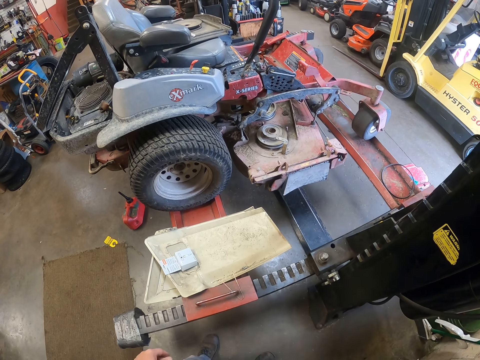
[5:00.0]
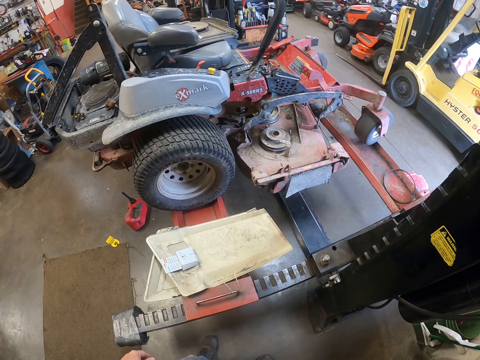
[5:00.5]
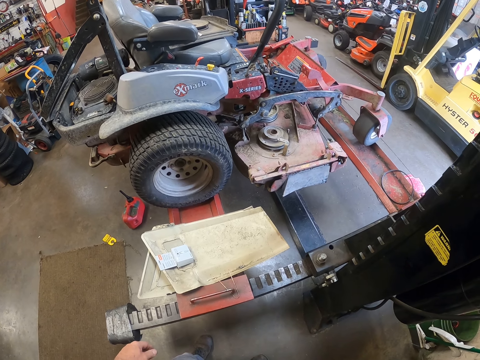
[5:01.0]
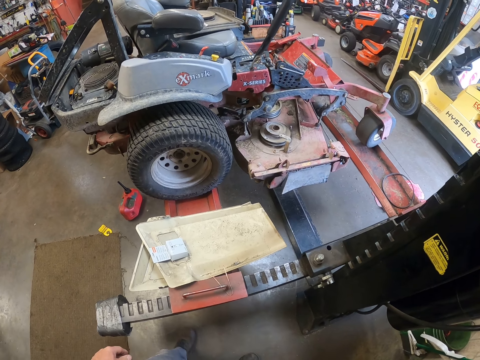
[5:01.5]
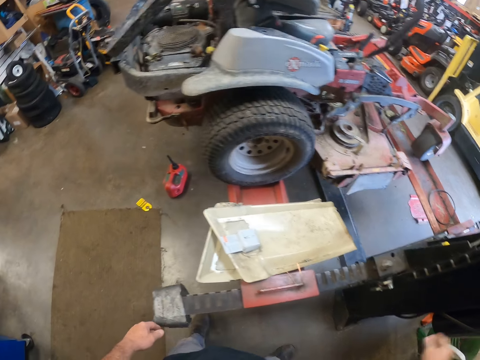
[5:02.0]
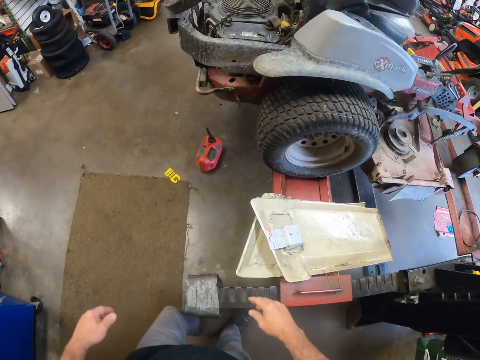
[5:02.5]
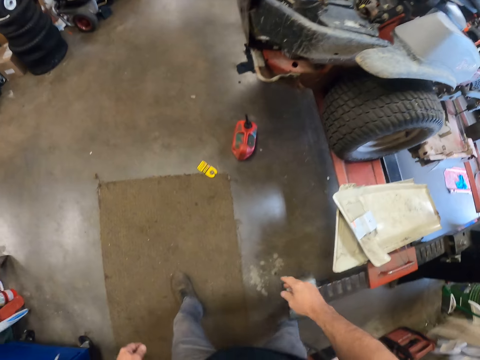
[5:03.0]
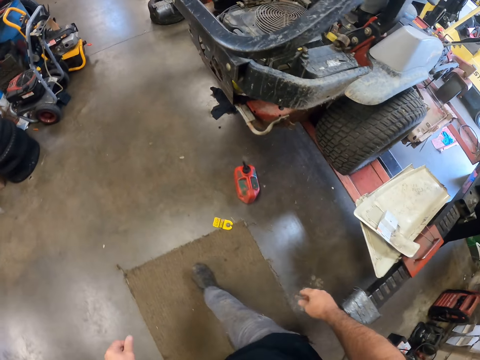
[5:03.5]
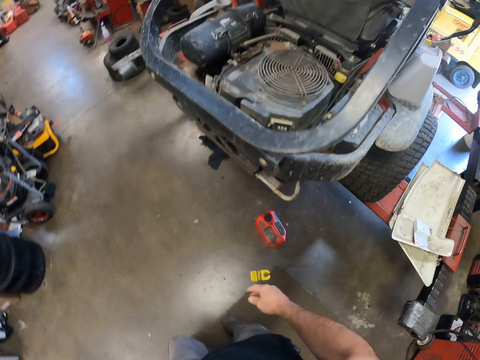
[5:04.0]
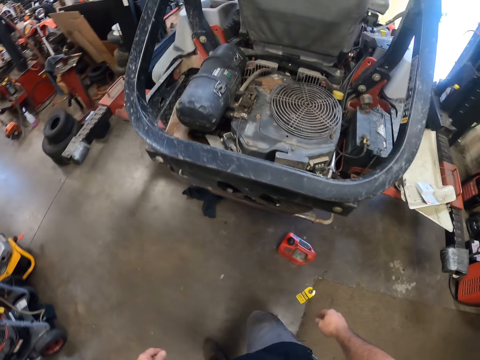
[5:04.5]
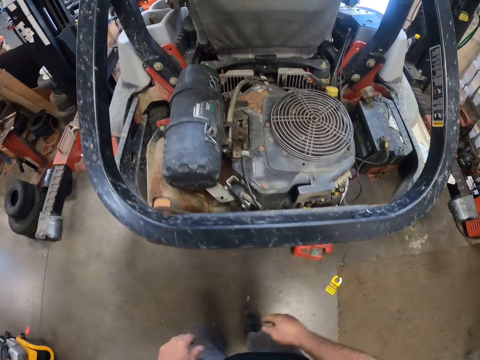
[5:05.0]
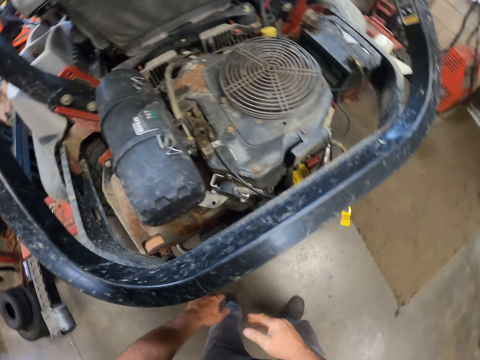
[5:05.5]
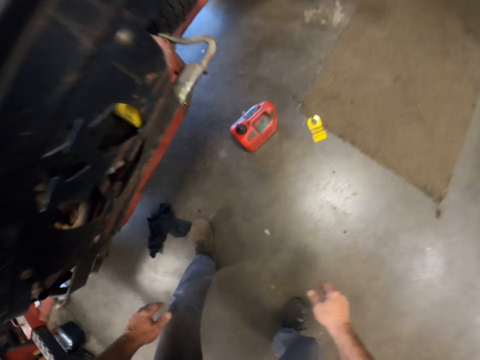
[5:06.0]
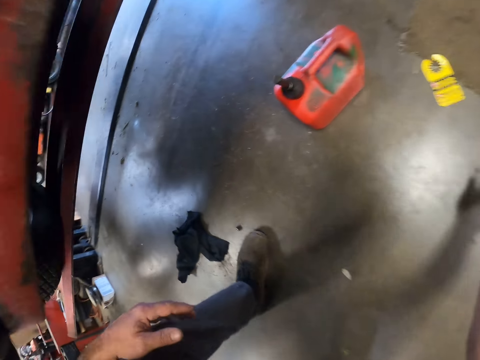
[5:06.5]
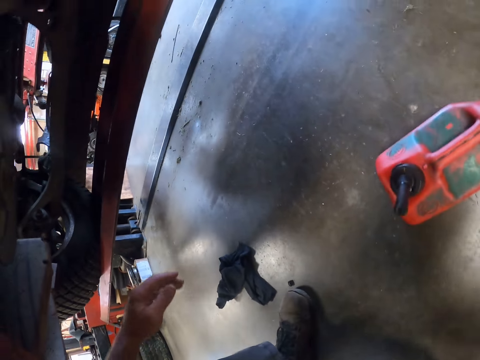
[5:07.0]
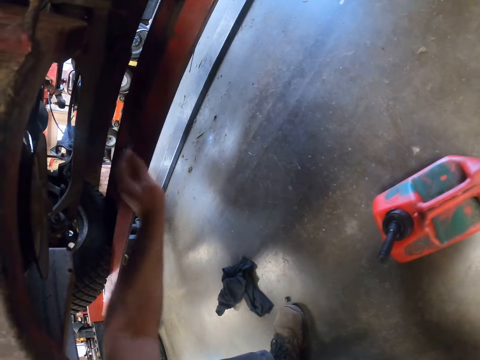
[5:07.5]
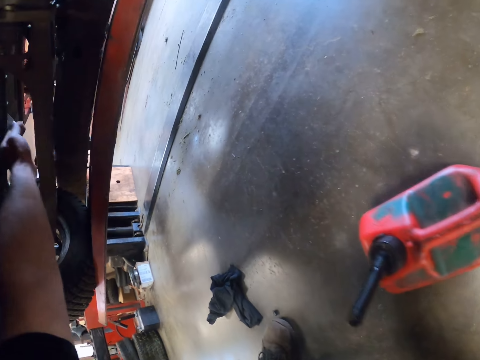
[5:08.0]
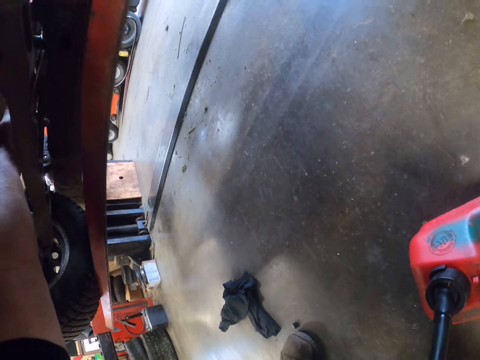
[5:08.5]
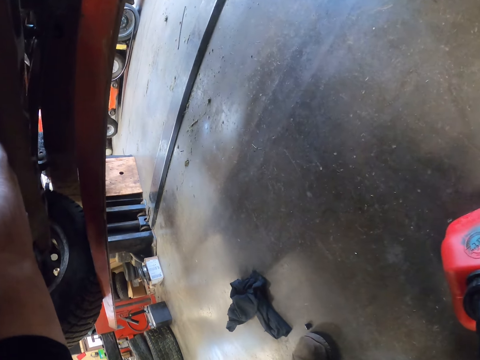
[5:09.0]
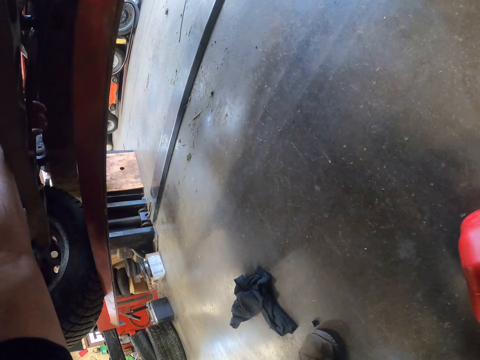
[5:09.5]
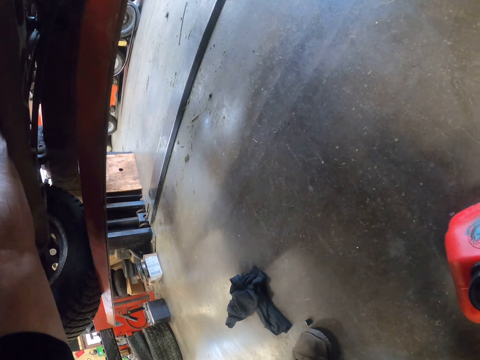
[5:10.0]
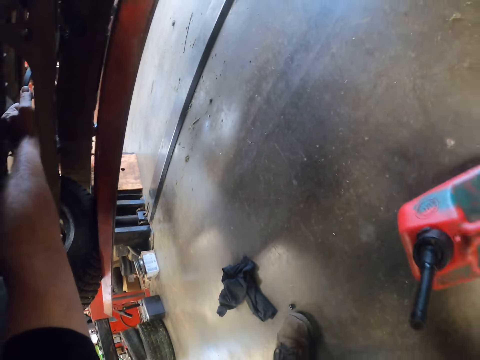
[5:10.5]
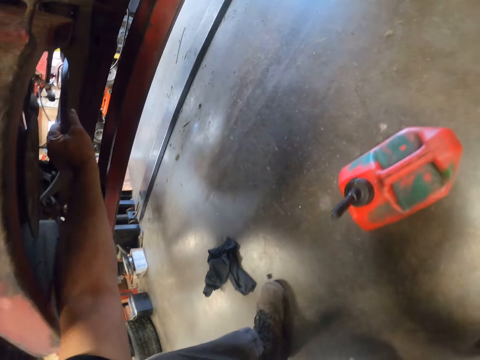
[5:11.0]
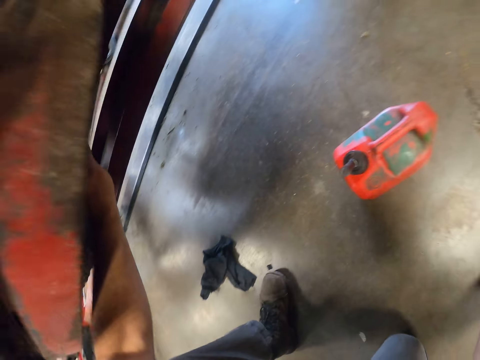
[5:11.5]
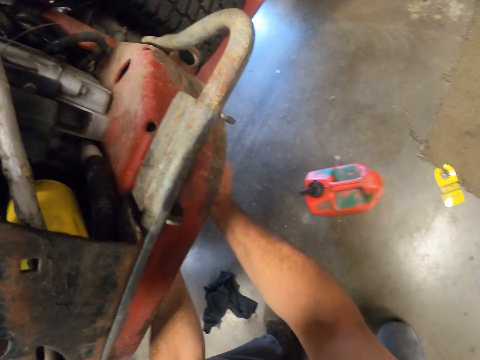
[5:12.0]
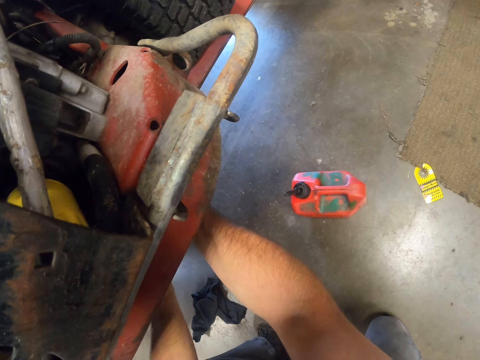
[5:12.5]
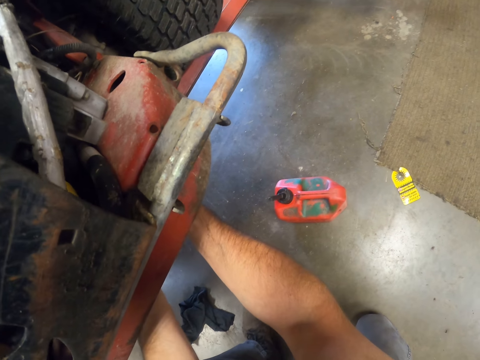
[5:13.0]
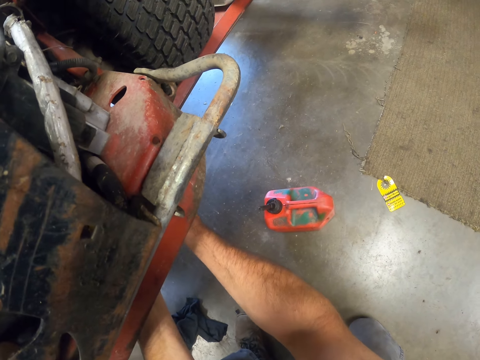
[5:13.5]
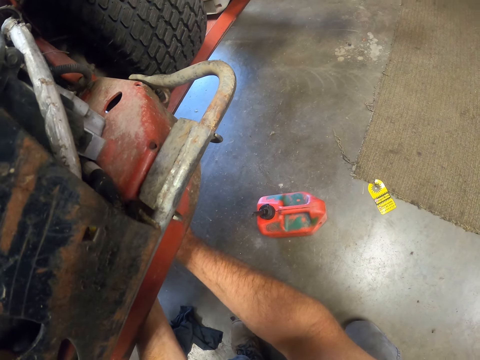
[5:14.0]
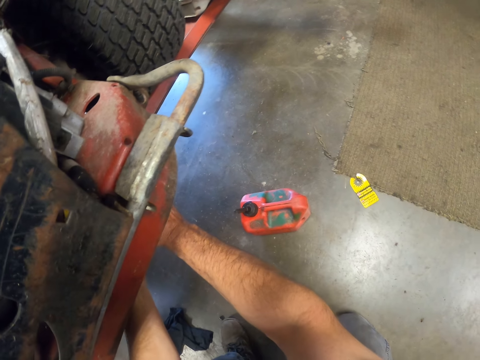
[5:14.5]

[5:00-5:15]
The camera wearer walks to the other side of the lawn mower. He walks back to the mower. He squats towards the floor. He places his hand on the lifting platform and stares at the lifting platform. He fixes the rubber belt to the second washer of the mower. He pulls on the spindle belt and holds the spindle belt with his other hand. He stares at the lawn mower.

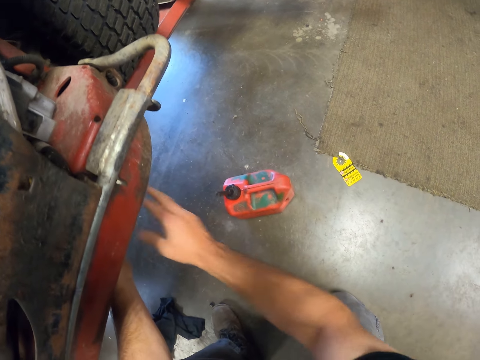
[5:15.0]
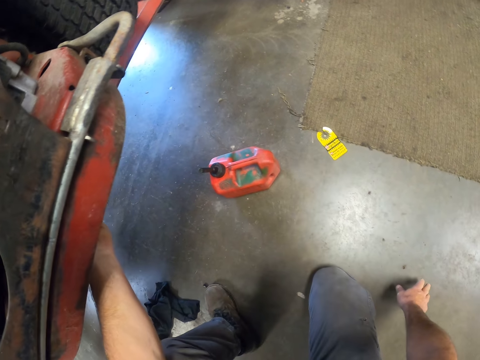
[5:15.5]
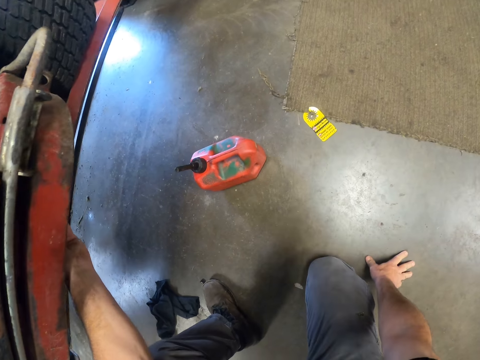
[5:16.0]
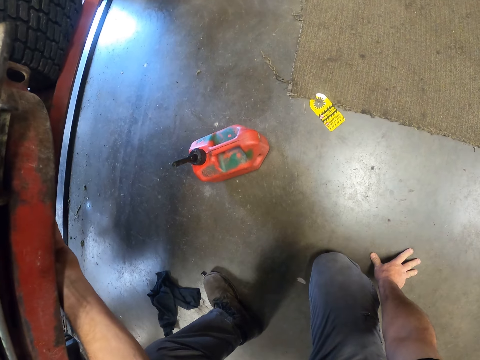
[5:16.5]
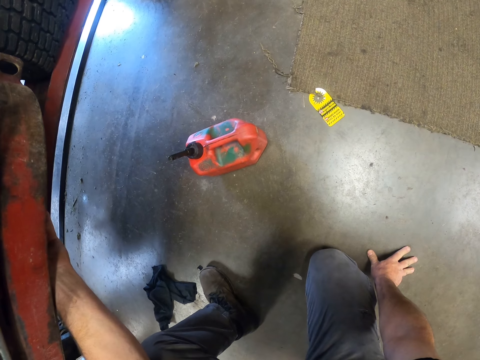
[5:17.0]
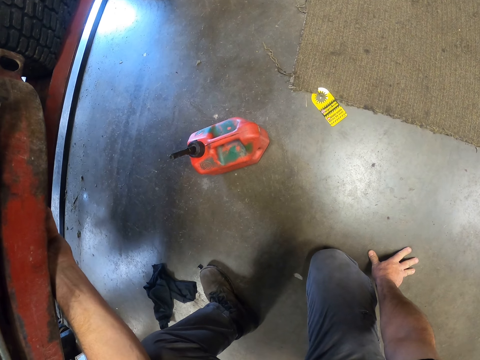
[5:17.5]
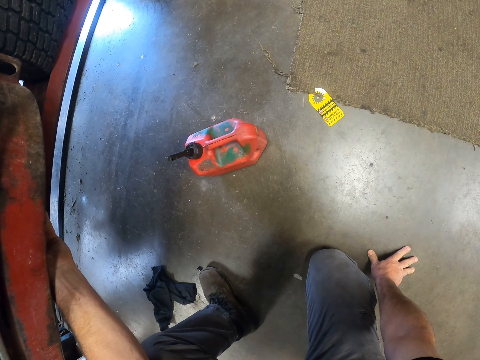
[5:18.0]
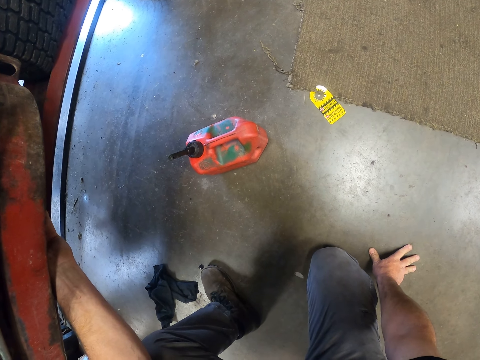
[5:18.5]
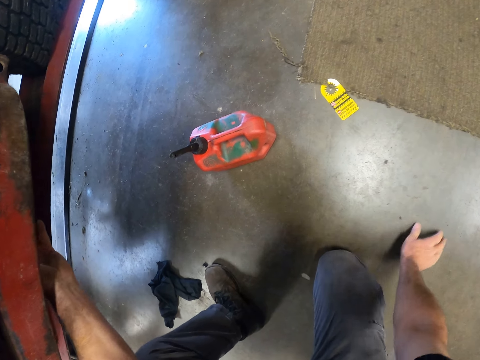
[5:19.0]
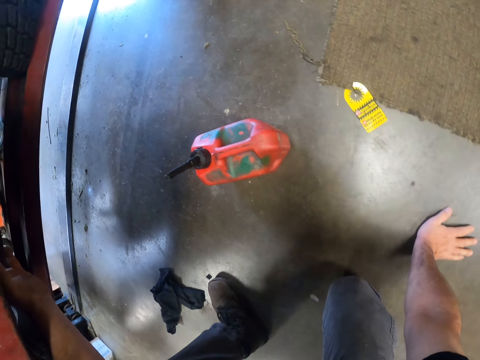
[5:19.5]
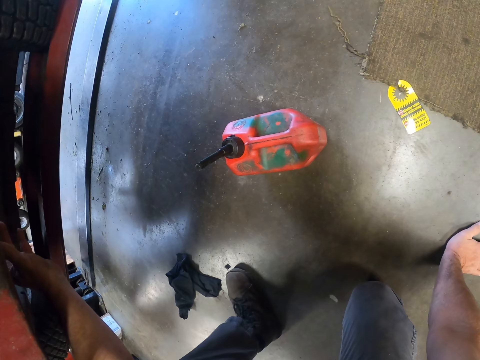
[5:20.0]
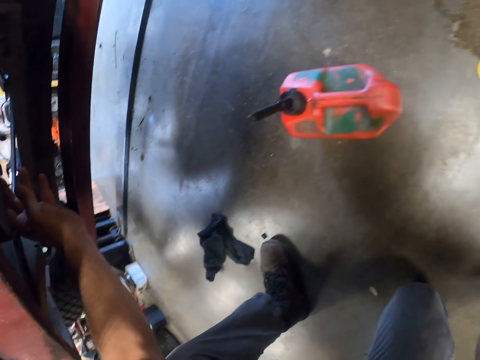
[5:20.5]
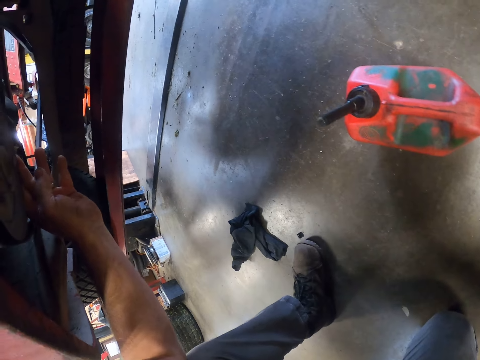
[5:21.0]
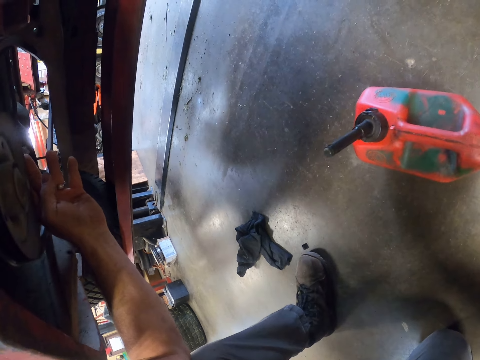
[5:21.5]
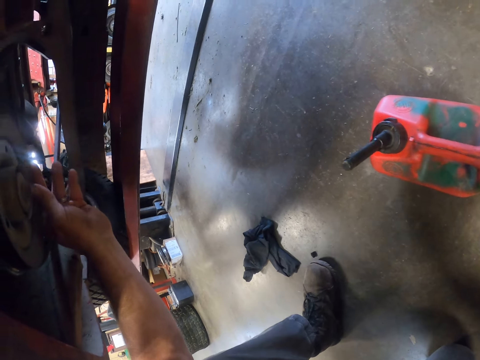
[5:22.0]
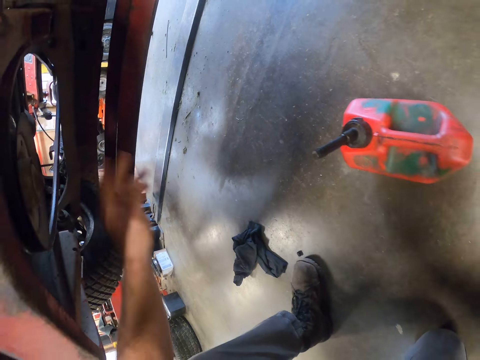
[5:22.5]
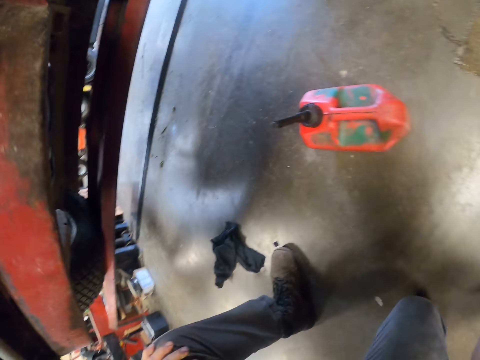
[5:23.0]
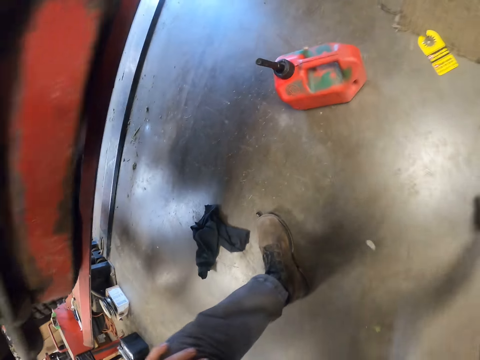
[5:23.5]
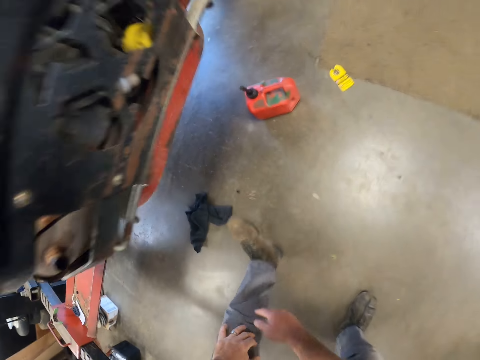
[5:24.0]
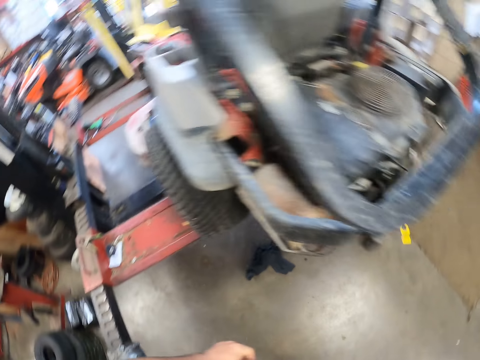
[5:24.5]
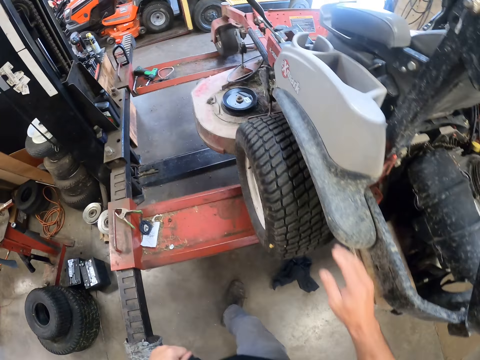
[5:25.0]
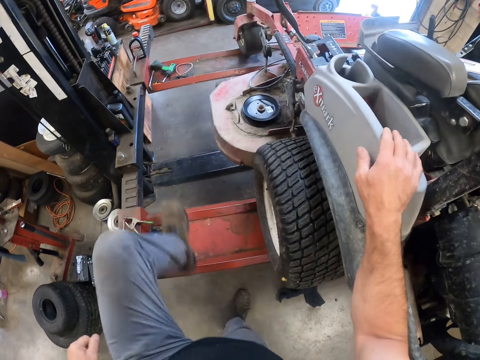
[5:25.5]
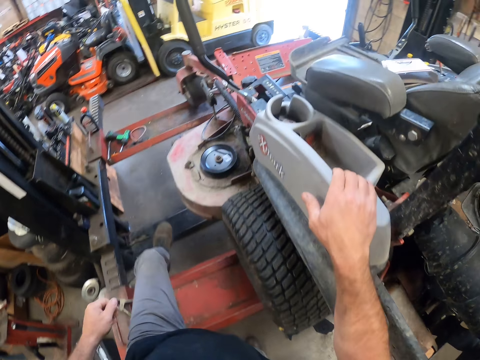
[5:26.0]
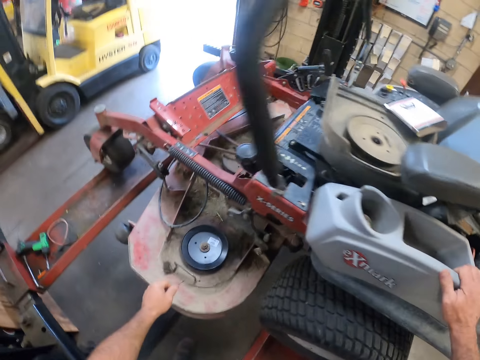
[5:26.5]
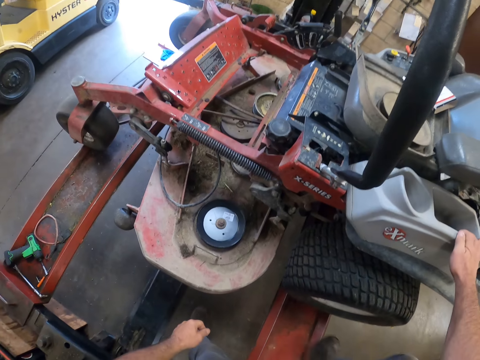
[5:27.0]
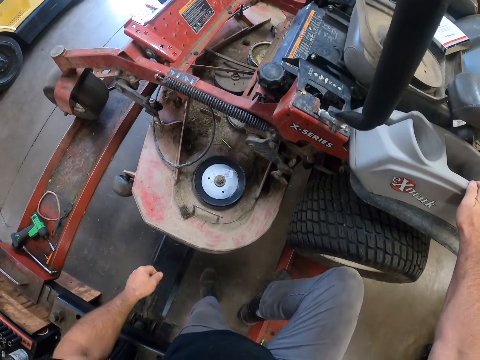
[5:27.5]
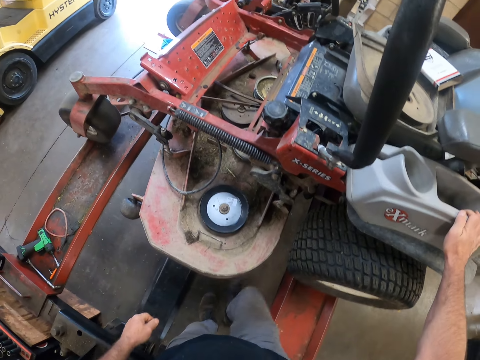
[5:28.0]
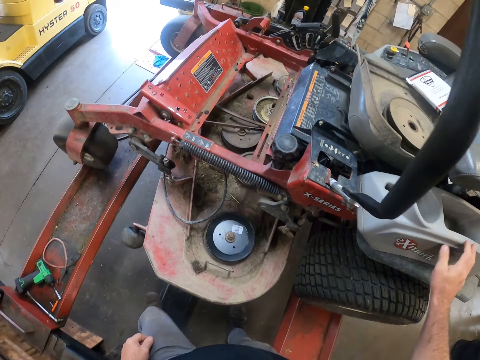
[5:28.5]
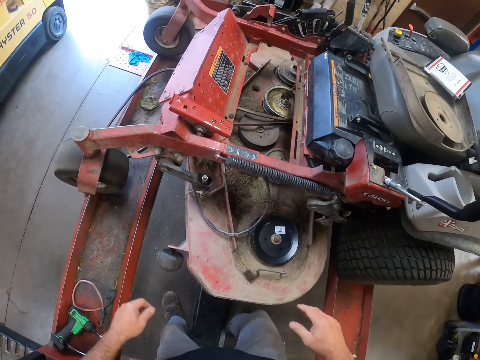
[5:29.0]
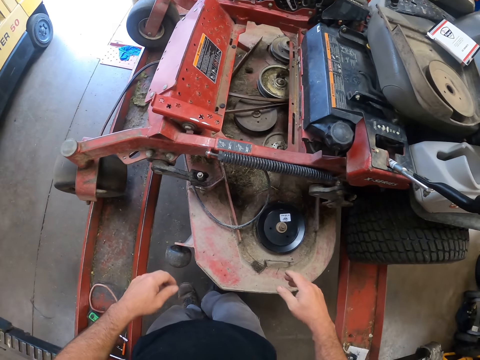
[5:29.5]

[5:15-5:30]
The camera wearer places his left hand on the floor and stares at the lawn mower. He stands up. He walks to the other side of the lawn mower. He places his hand on the lawn mower. He stares at the lawn mower.
